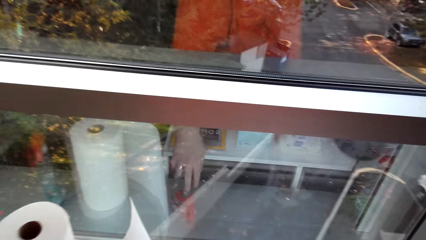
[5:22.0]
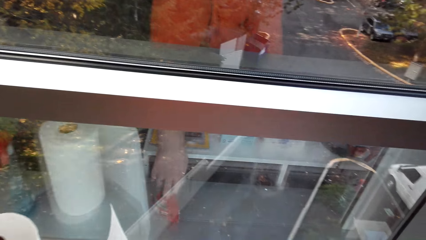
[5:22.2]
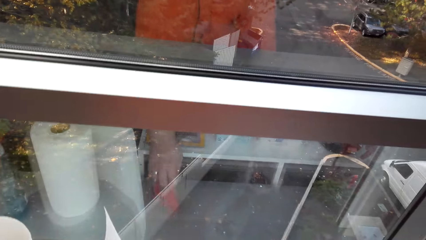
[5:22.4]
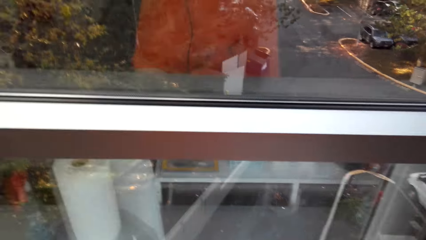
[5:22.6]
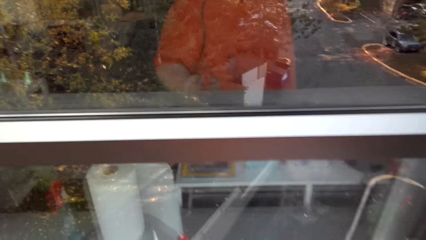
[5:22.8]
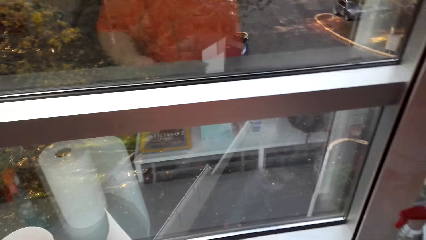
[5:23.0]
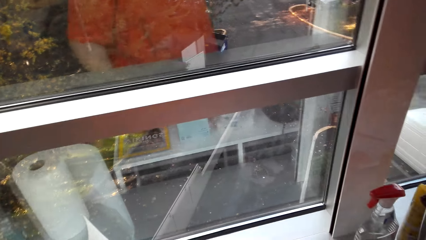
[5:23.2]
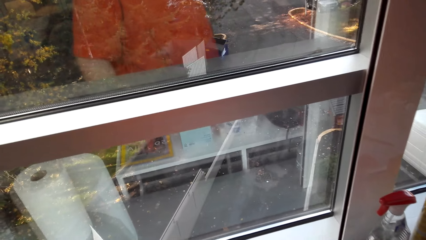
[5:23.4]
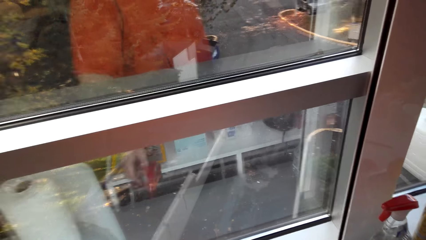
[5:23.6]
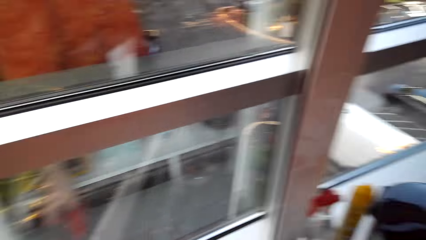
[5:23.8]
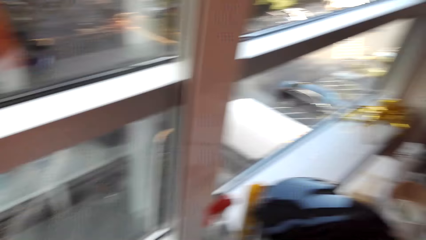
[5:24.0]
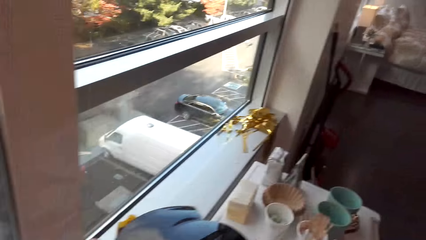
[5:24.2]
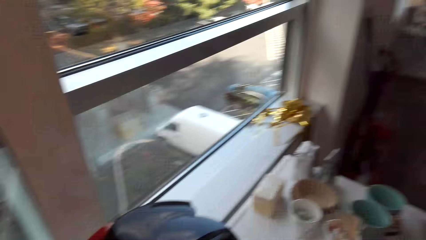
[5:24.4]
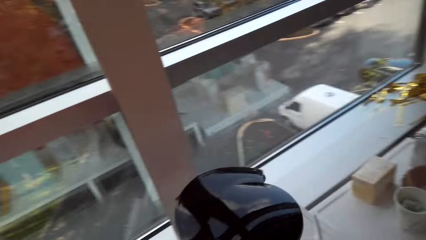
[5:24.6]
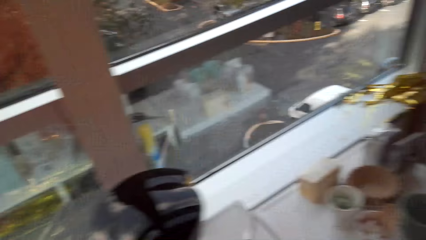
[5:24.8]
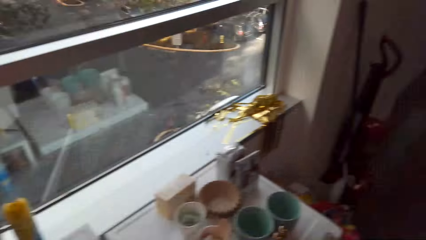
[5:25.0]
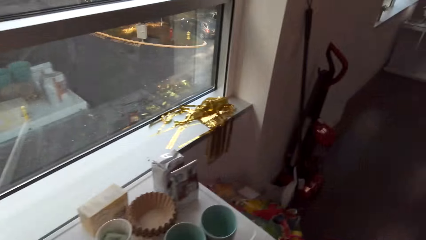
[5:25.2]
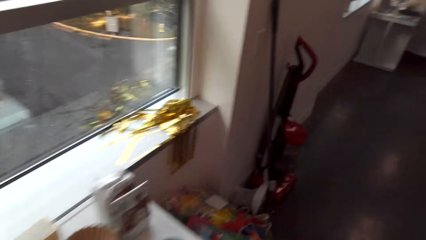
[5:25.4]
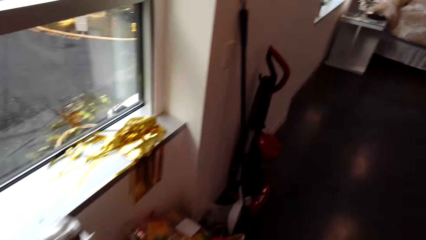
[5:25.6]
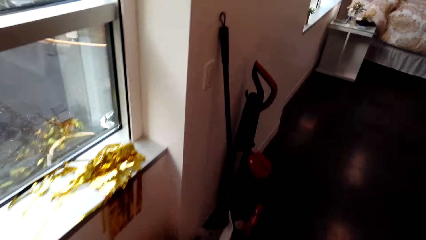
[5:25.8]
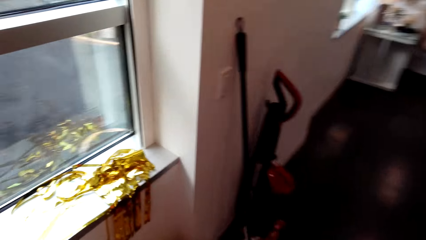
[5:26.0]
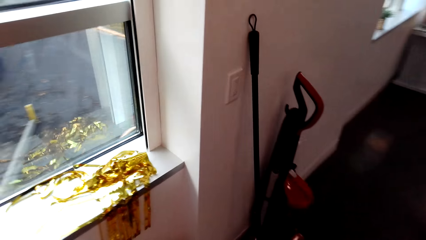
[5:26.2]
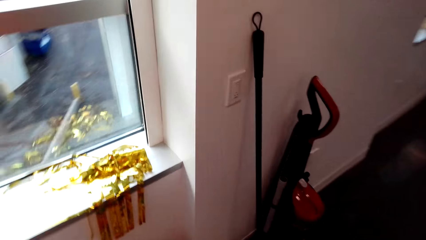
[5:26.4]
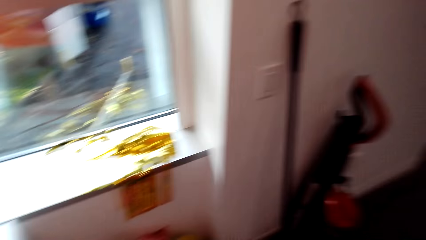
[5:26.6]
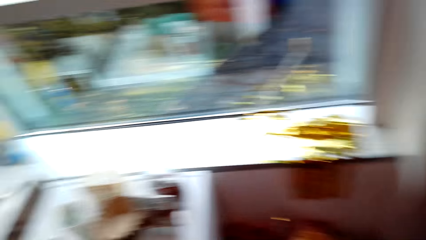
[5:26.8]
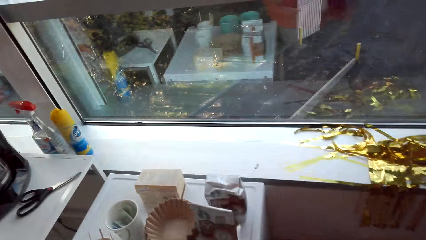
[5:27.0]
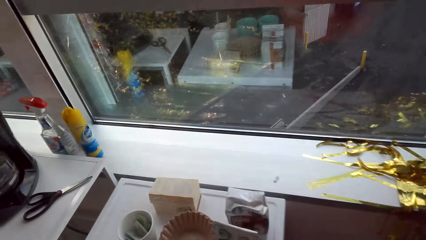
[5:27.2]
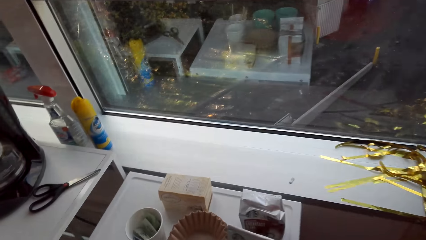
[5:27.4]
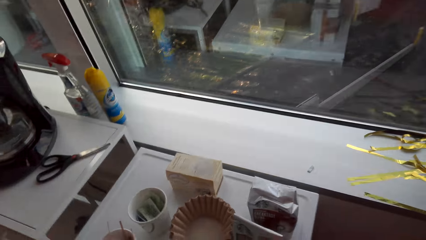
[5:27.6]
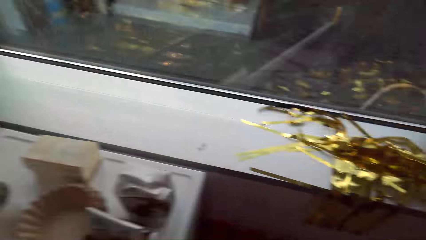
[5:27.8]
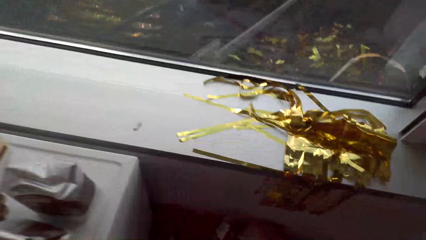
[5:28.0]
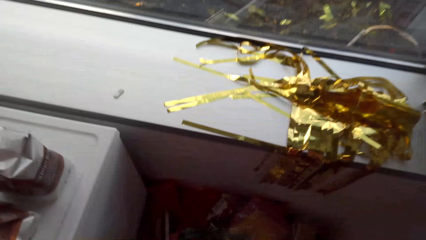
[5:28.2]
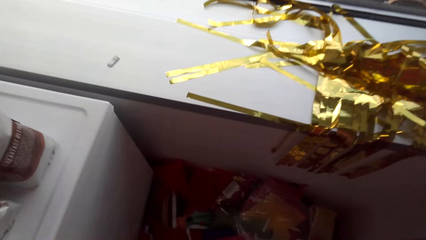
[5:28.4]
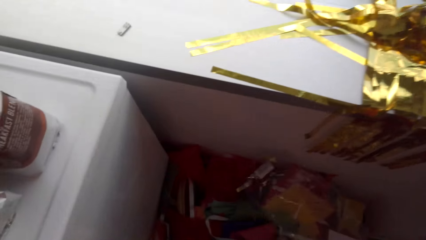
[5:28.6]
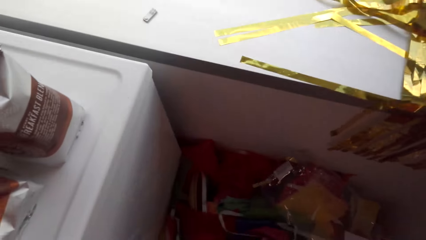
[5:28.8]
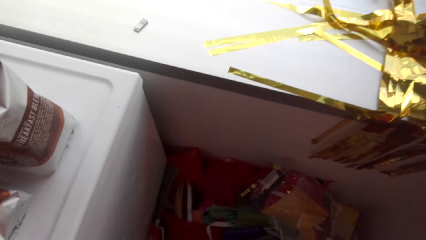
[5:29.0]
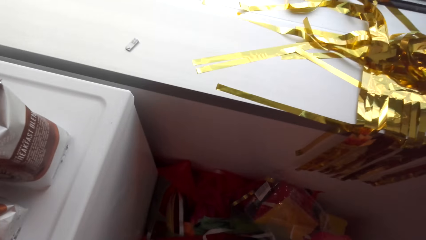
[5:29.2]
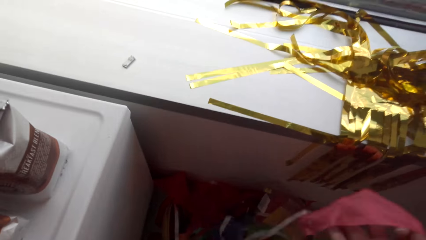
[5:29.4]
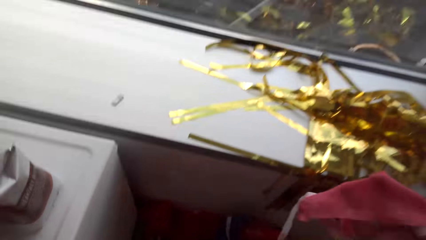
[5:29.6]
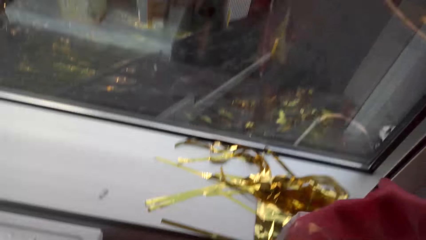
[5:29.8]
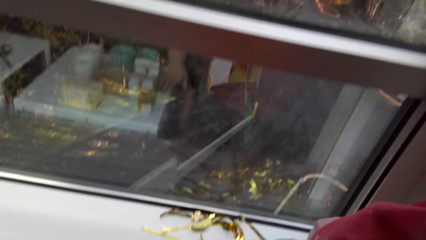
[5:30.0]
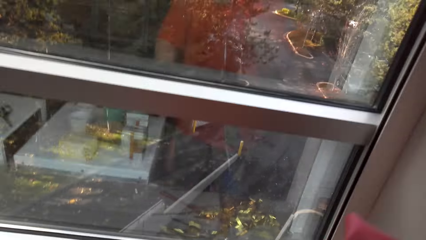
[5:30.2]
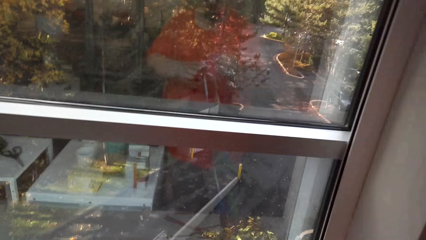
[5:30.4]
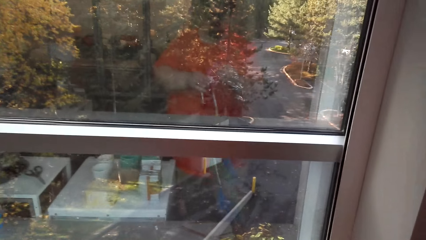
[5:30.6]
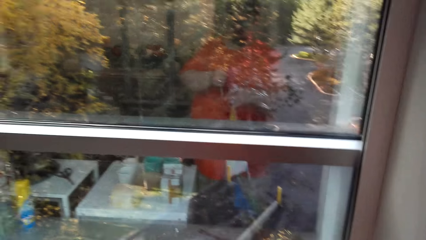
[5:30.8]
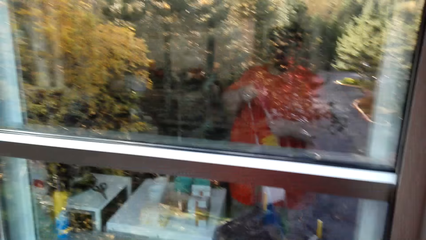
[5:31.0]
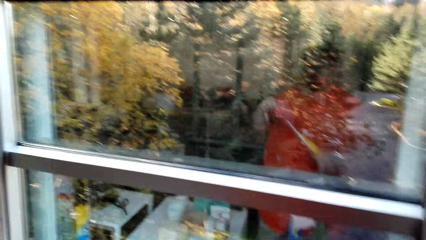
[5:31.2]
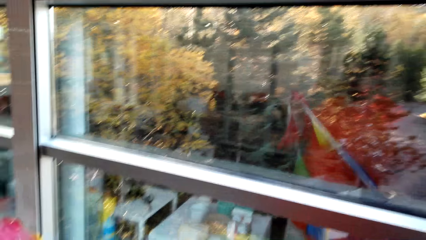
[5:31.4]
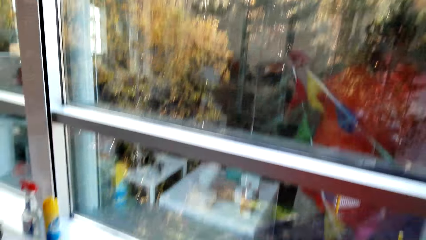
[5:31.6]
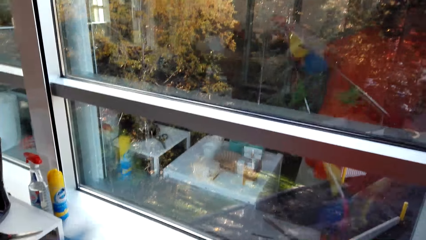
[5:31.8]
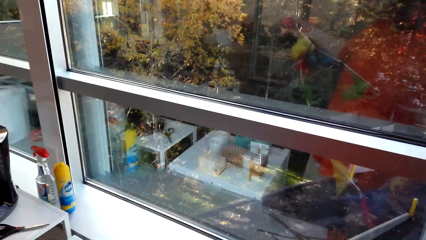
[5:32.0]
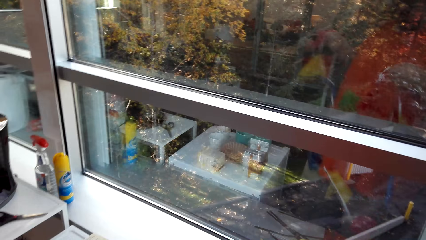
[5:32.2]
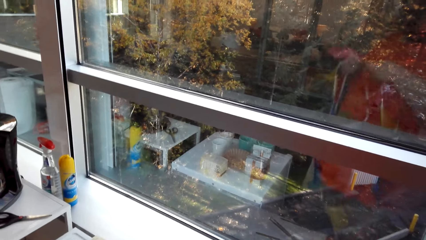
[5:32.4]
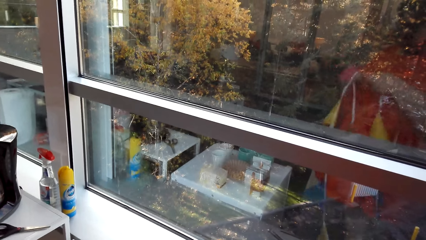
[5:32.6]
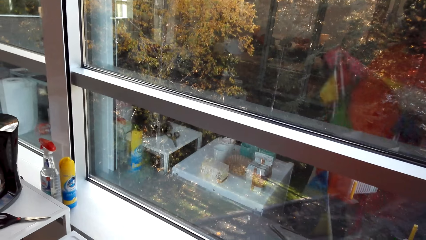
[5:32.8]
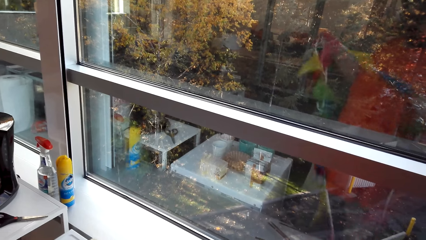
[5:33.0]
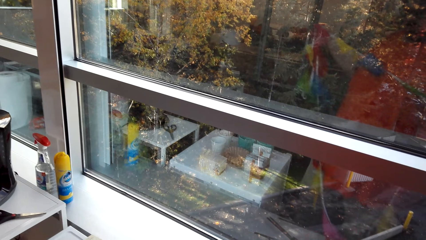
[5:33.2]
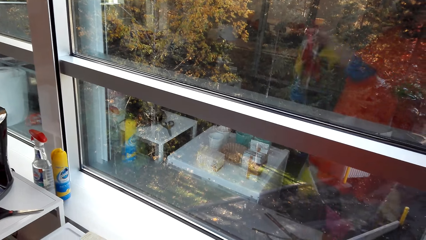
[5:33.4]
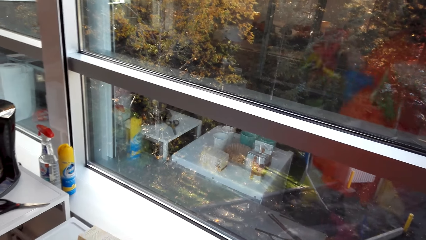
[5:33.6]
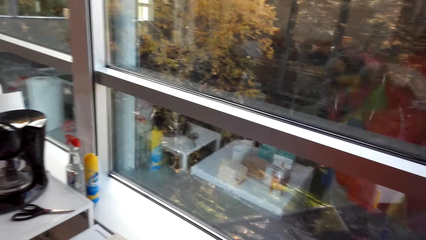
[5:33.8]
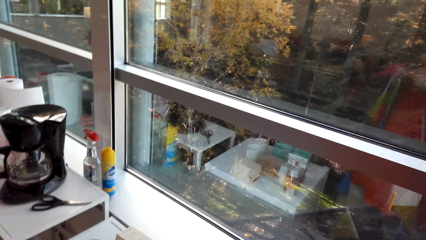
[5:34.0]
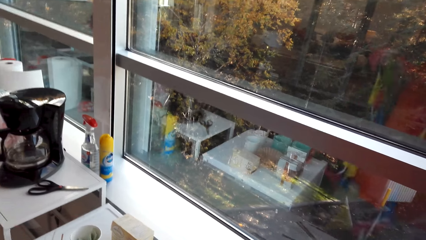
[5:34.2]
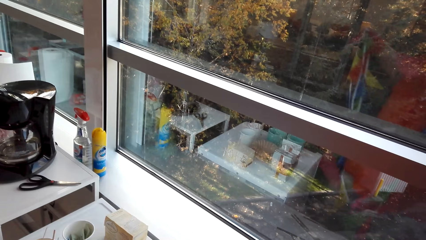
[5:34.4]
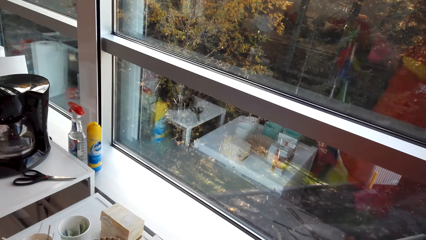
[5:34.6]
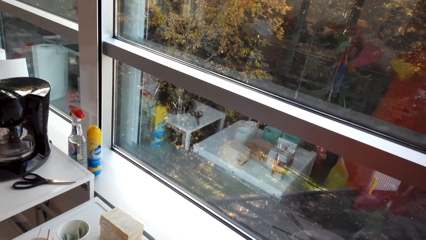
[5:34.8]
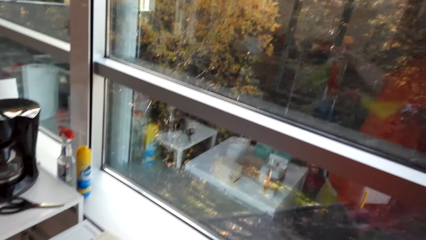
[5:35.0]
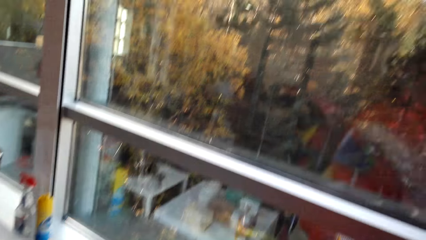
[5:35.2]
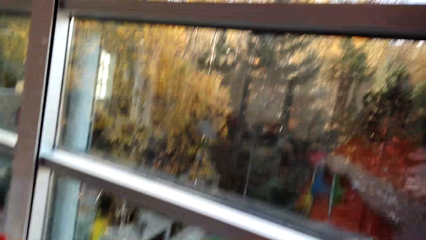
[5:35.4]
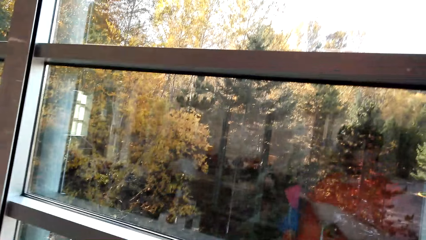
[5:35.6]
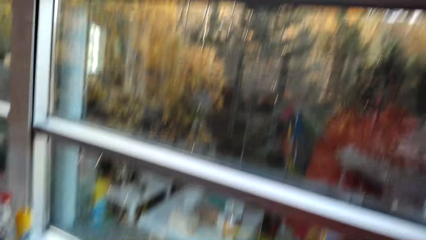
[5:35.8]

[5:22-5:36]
The camera wearer picks up something. They check something. They place something on the table. They walk around the house. They pick up a bunting banner or decorations. They check the decorations.

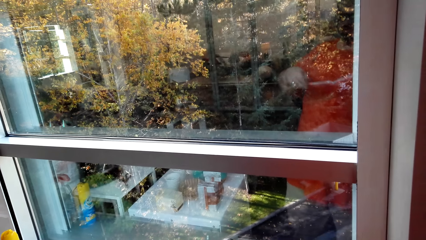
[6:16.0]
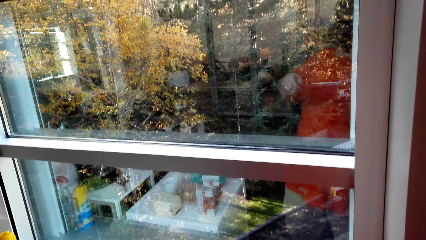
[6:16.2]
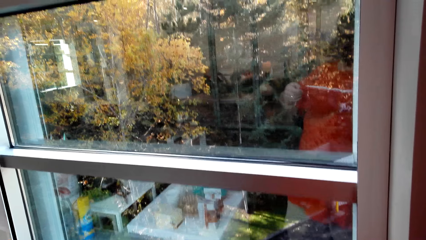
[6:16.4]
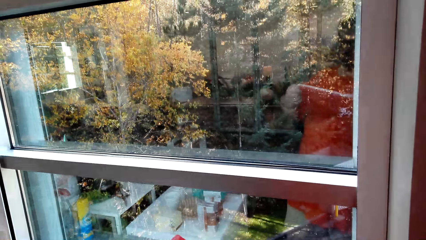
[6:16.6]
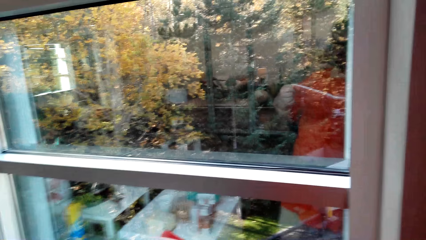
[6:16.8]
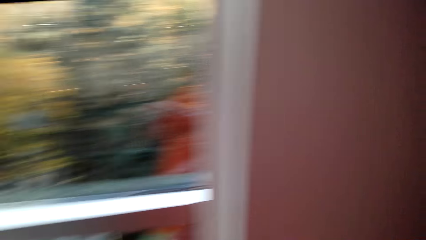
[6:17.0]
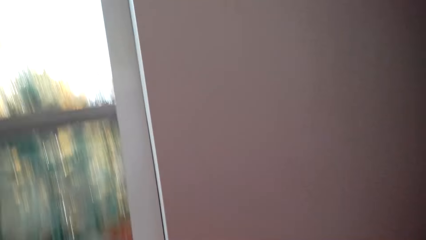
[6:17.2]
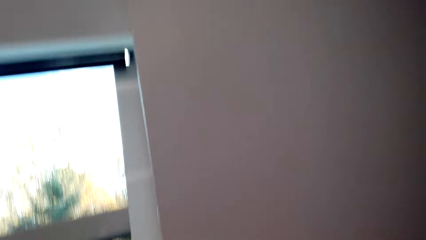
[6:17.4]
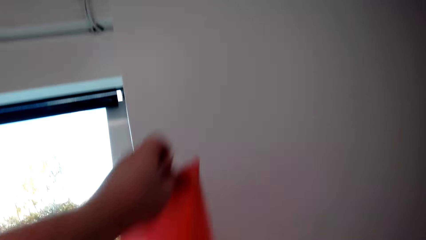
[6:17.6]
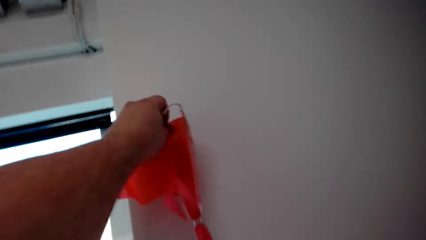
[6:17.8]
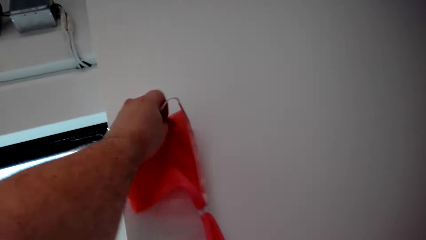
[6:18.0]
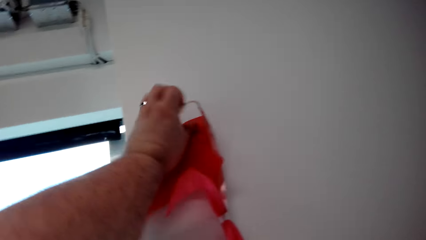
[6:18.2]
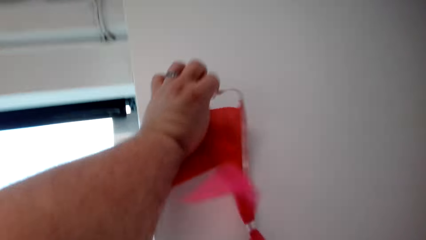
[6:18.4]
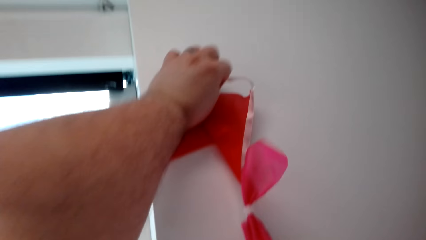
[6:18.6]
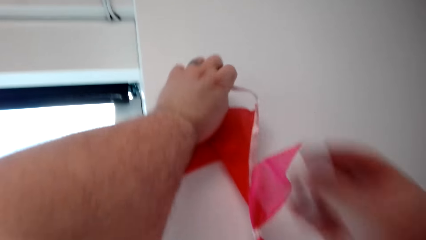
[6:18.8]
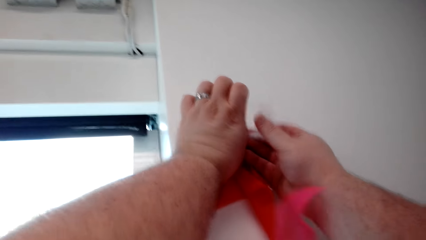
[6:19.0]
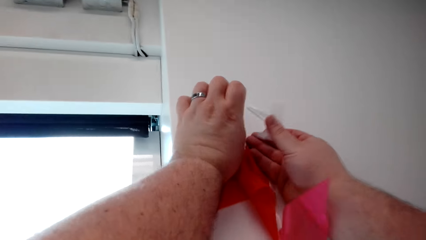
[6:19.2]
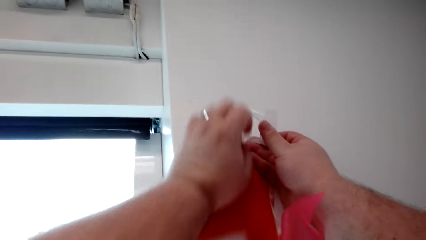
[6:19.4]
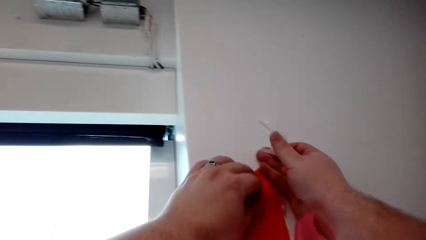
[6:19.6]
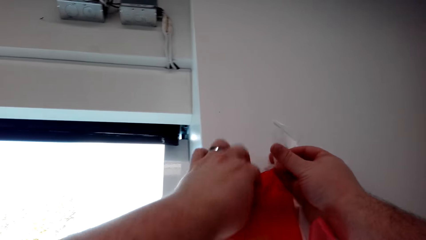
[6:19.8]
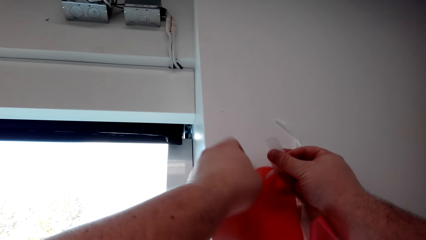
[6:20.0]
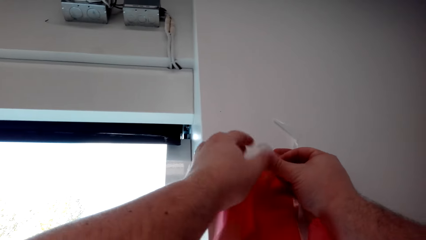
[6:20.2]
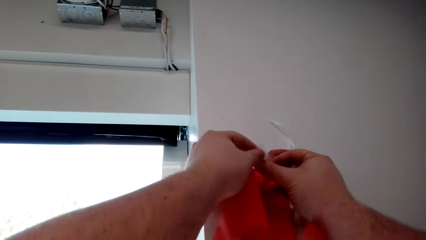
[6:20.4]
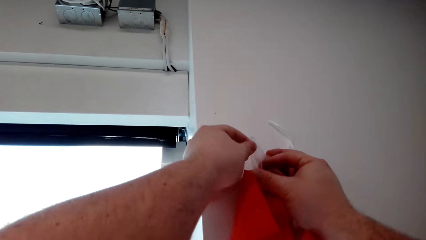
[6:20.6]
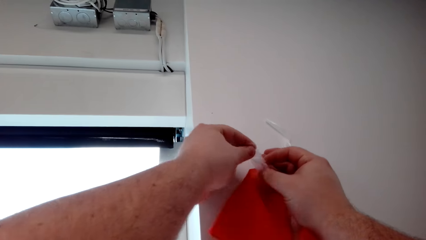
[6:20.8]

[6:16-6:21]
The camera wearer sticks one side of the bunting banner on the wall with sellotape.
